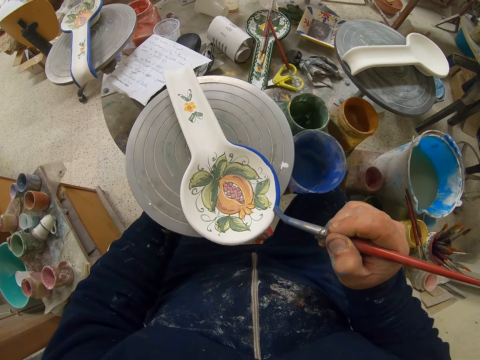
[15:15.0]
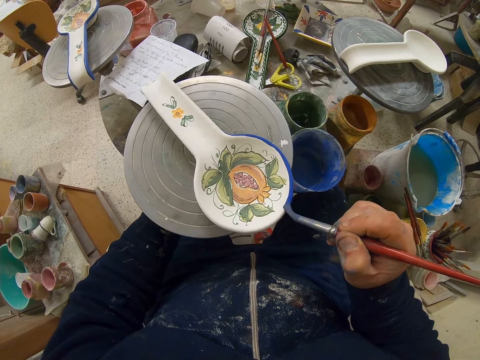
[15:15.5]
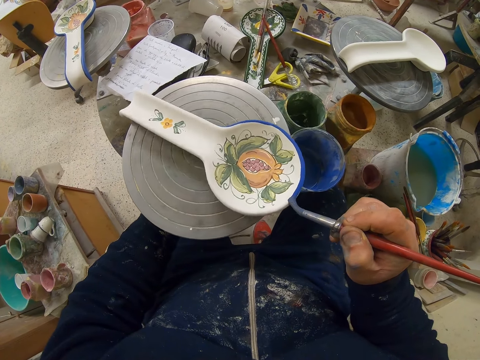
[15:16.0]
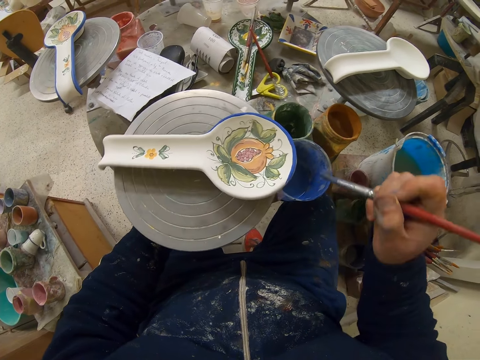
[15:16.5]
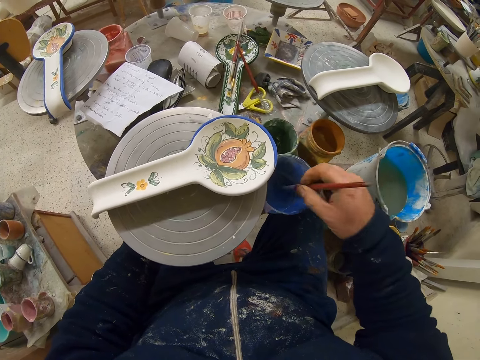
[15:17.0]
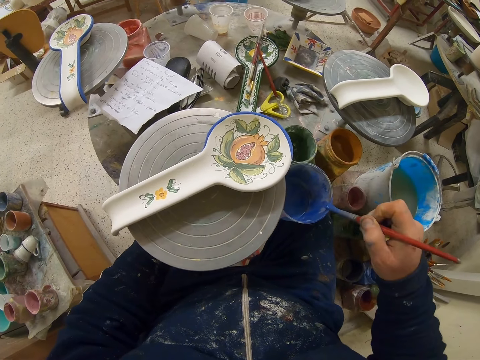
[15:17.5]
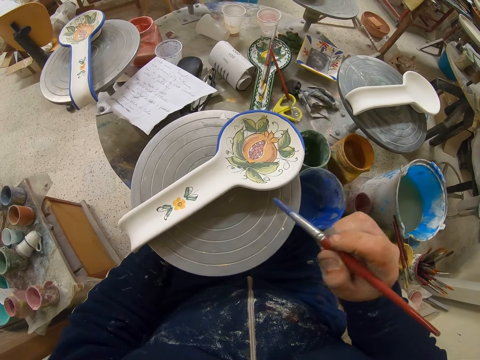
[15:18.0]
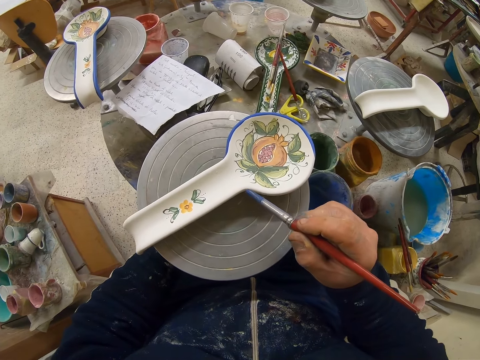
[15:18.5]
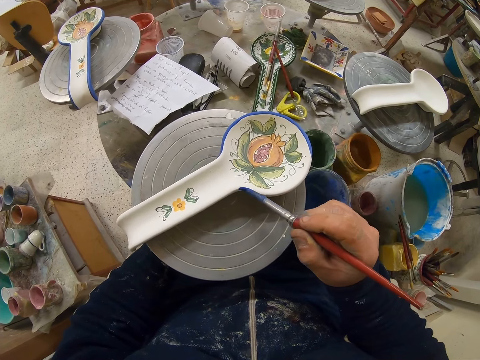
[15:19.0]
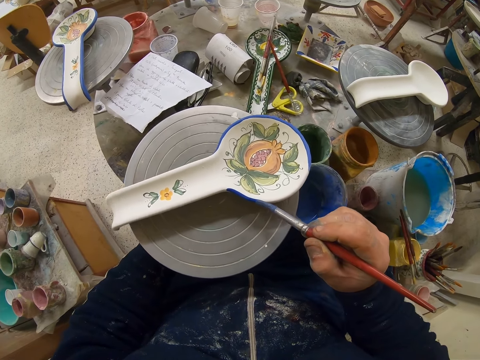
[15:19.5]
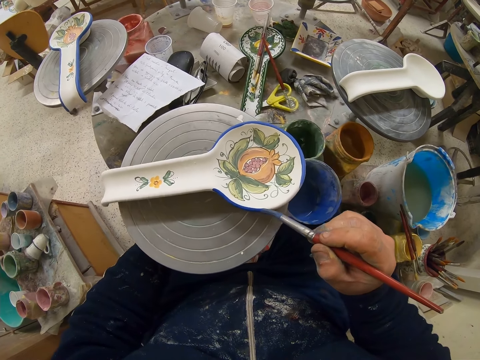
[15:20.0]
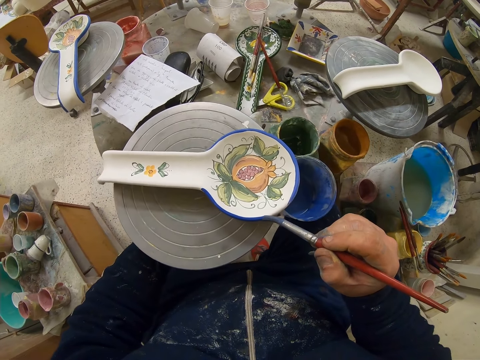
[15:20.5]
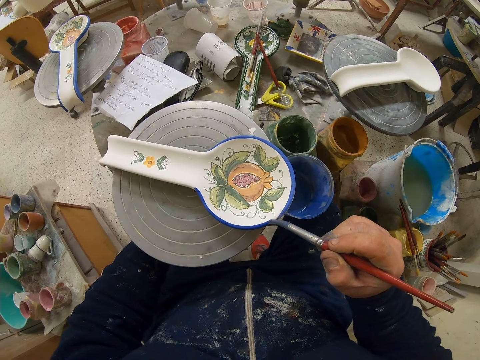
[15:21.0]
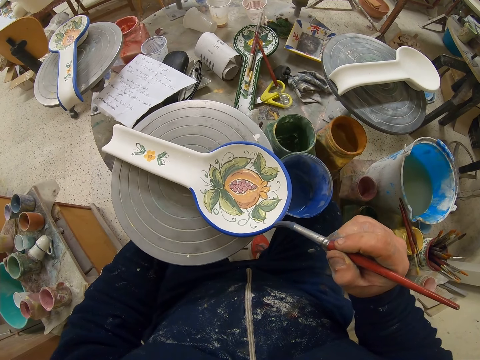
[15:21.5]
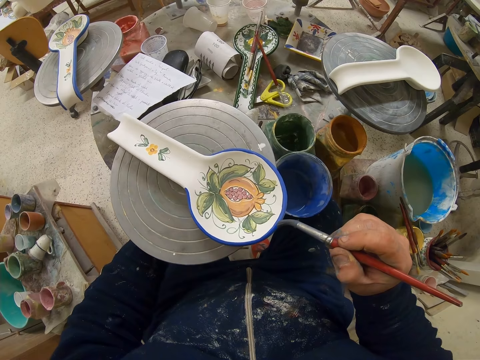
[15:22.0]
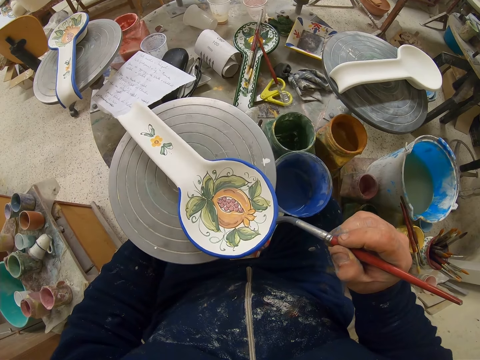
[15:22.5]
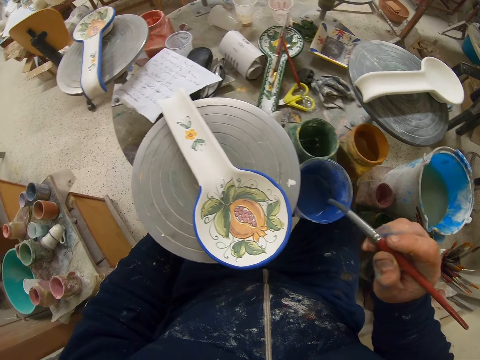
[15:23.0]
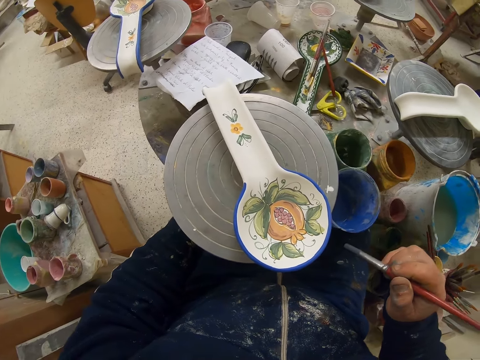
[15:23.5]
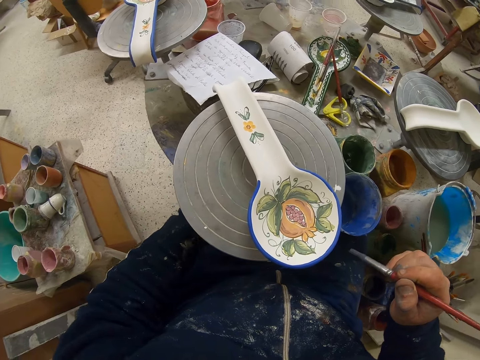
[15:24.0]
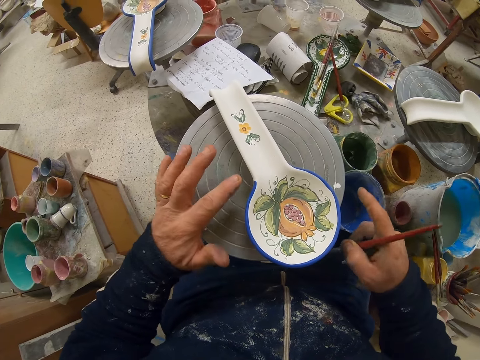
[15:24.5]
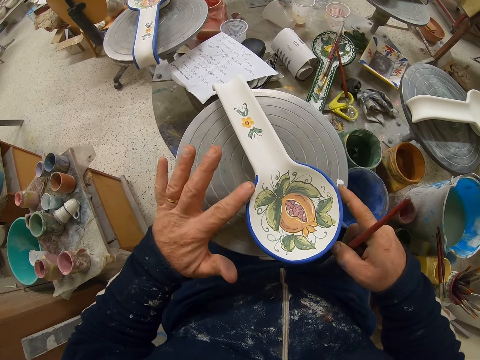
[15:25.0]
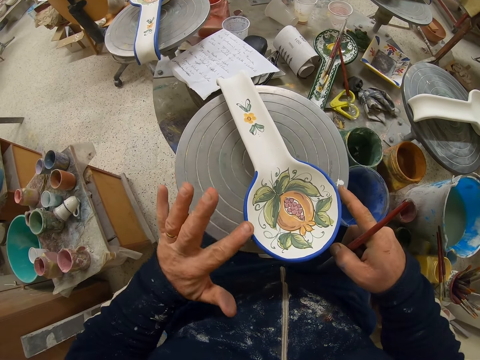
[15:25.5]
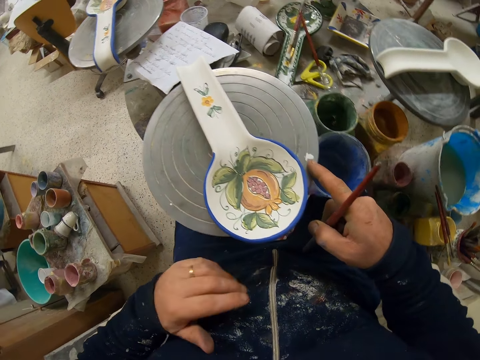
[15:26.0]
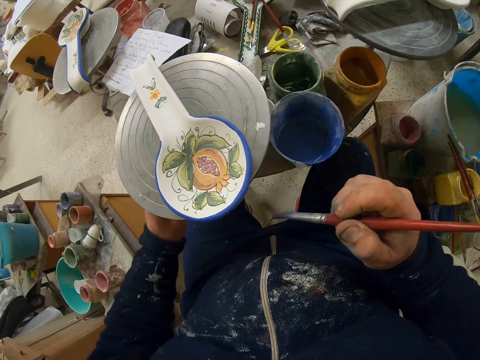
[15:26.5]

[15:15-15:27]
The camera wearer dips the paint brush in the paint can. He decorates the plate or spoon with the paint brush. He rubs the plate with his finger.

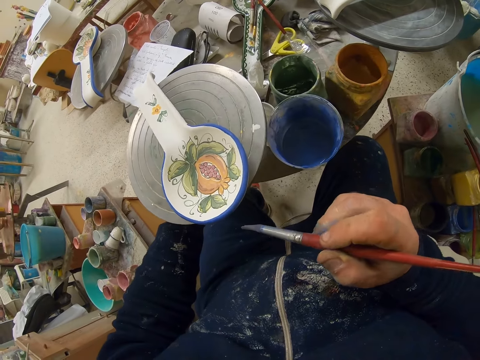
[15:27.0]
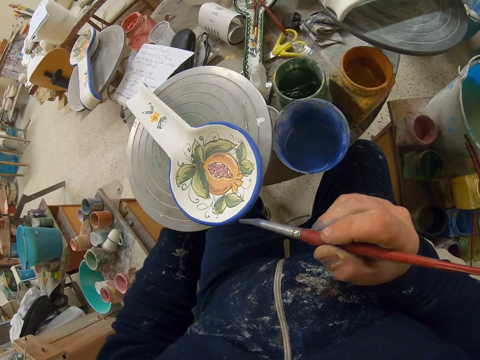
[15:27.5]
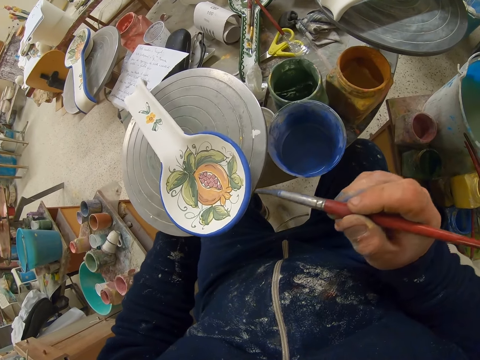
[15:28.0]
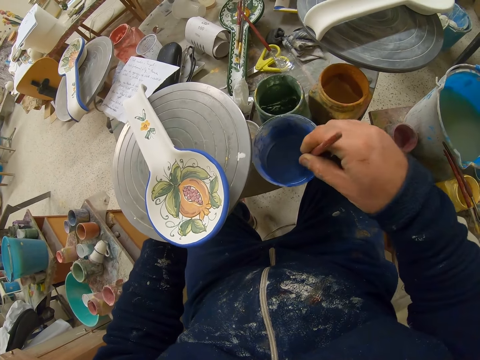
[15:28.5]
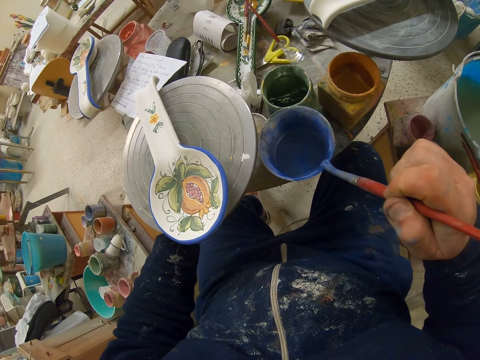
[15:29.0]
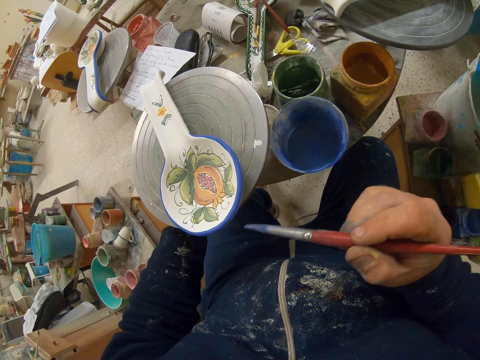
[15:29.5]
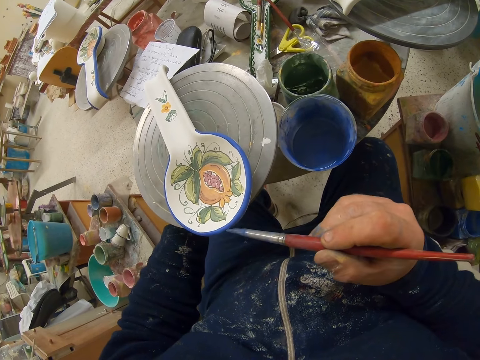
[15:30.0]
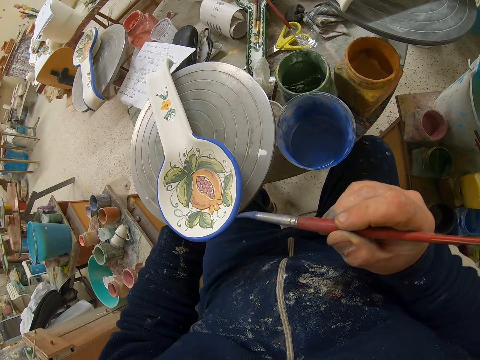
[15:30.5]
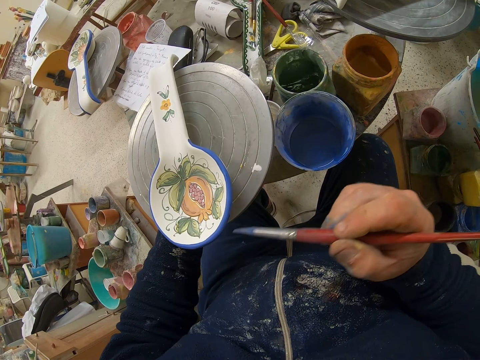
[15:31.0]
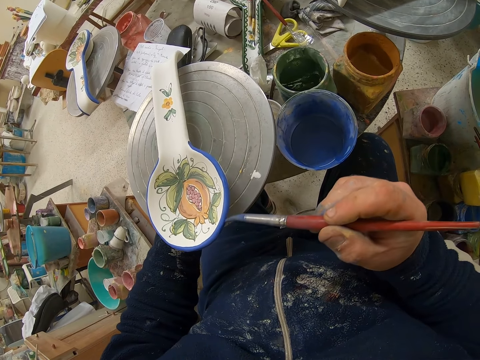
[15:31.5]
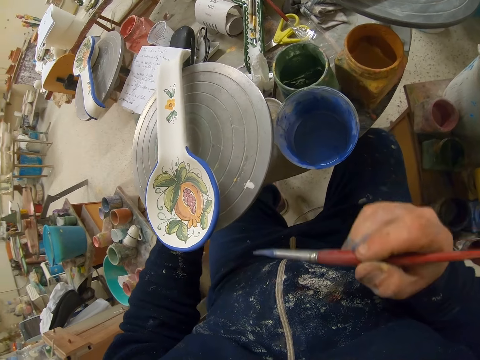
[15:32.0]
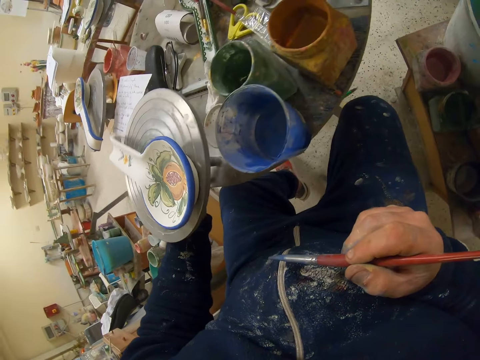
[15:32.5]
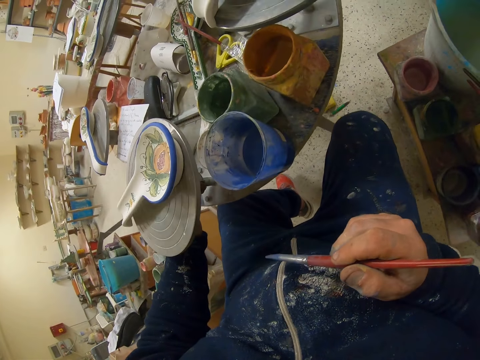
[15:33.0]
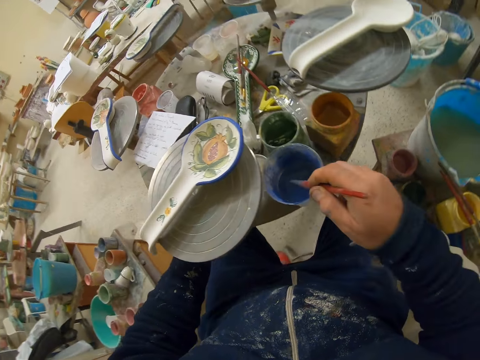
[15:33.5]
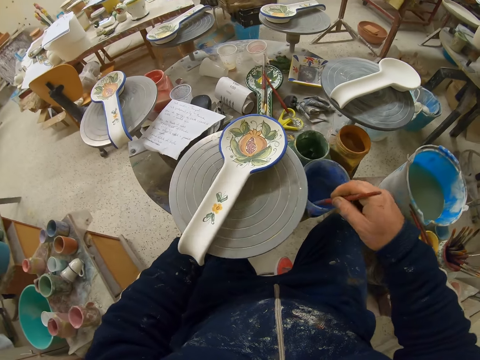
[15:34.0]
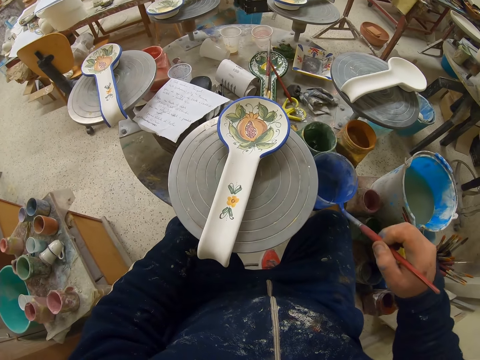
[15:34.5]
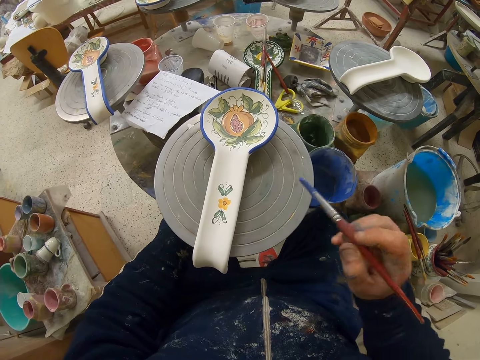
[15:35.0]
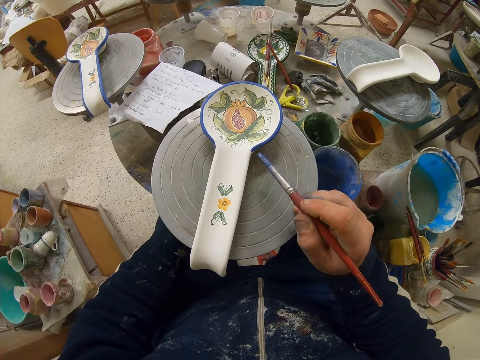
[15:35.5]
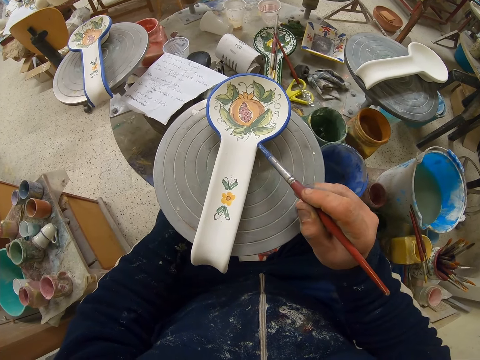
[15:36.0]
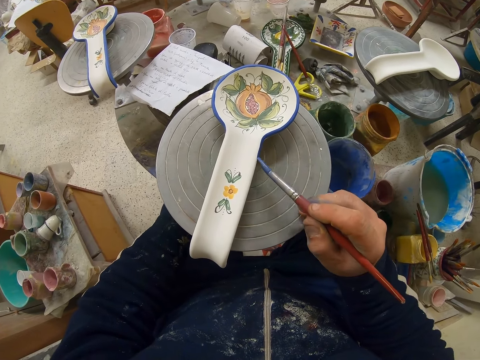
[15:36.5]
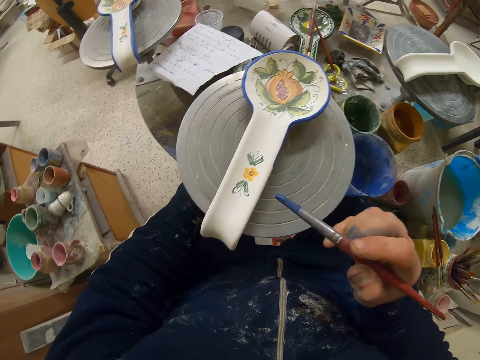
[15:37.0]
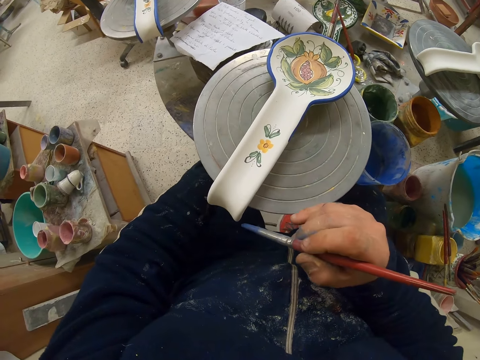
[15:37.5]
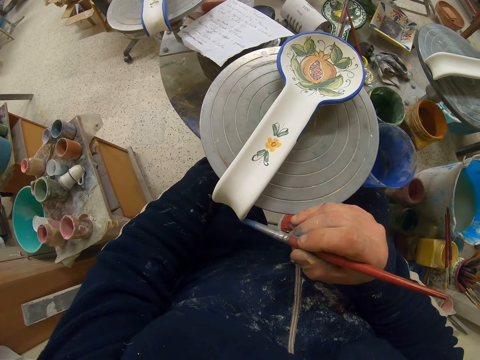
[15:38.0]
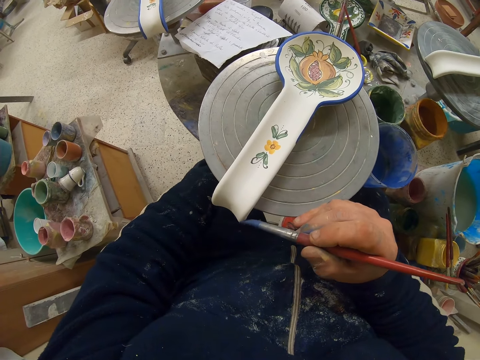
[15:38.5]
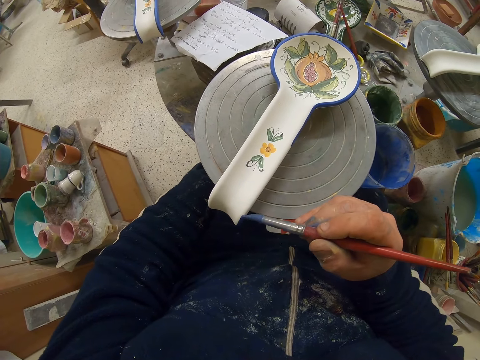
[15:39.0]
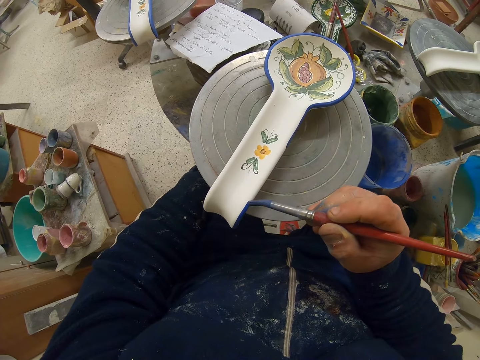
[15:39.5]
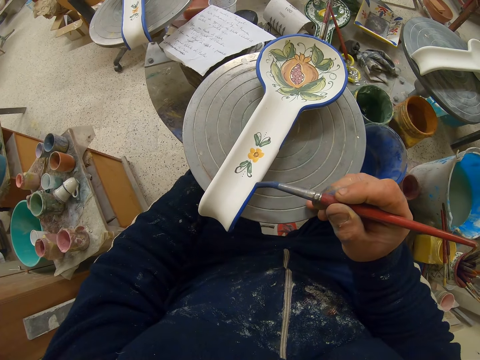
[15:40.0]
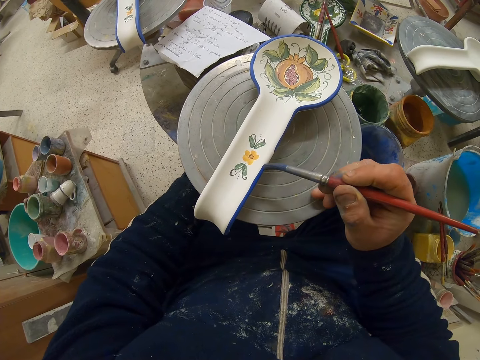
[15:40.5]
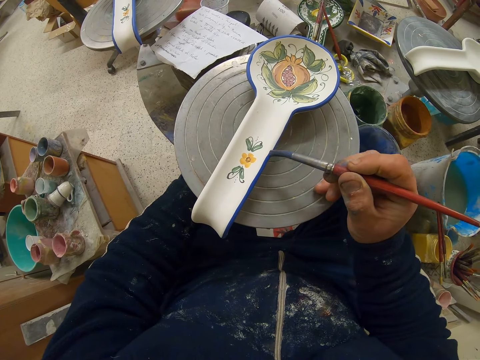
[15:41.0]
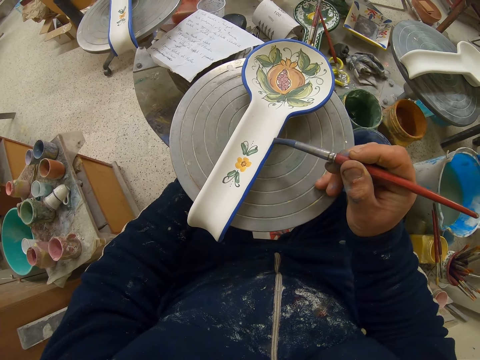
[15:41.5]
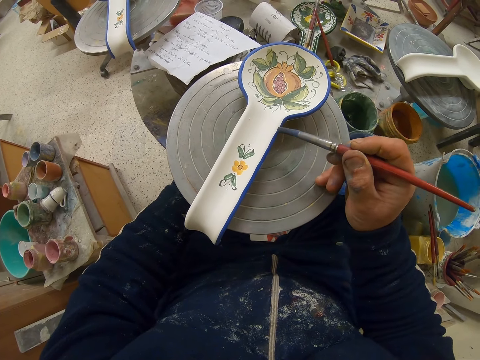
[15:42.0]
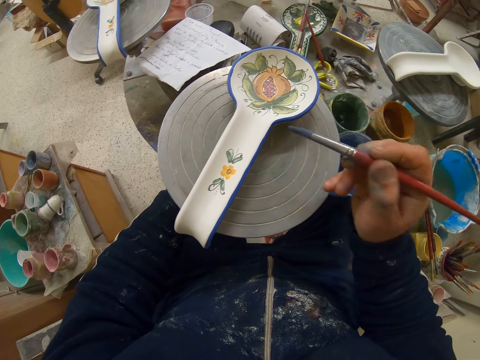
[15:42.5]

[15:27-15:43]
The camera wearer decorates the plate or spoon with the paint brush. They dip the paint brush in the paint can. They decorate the plate with the paint brush. They turn the table. They dip the paint brush in the paint can. They decorate the plate with the paint brush.
